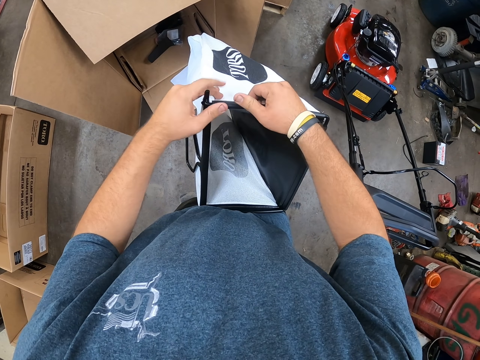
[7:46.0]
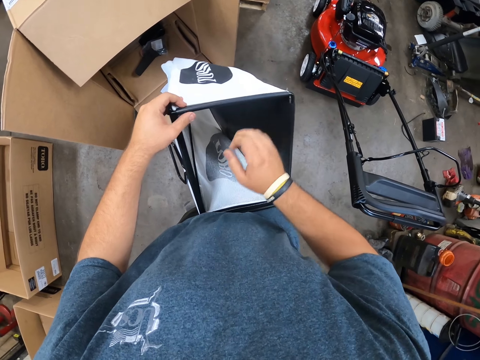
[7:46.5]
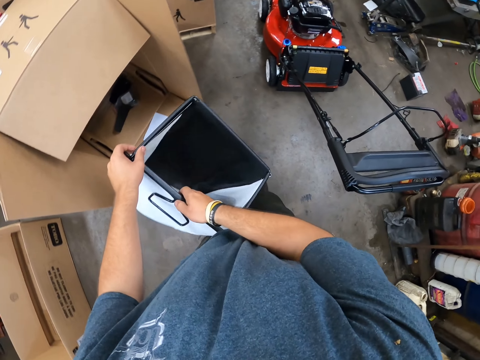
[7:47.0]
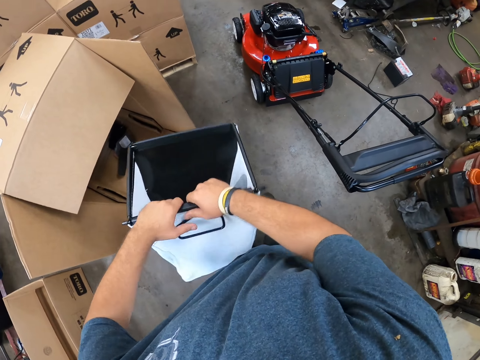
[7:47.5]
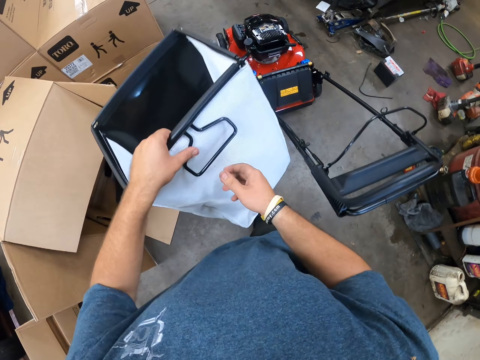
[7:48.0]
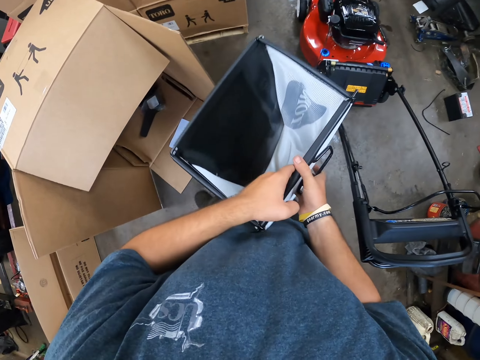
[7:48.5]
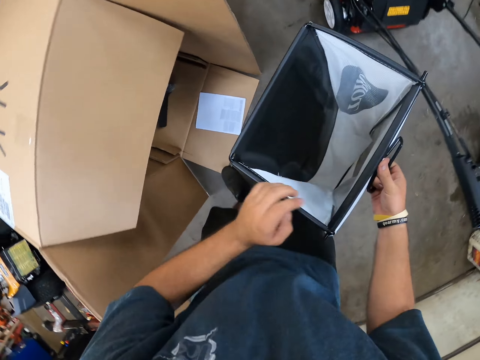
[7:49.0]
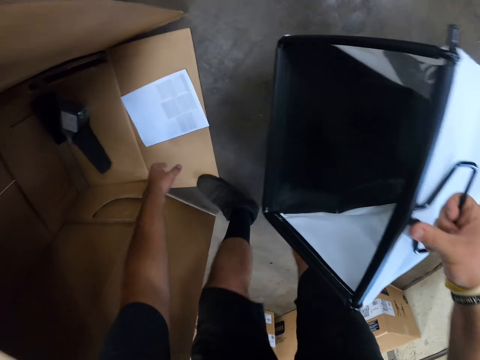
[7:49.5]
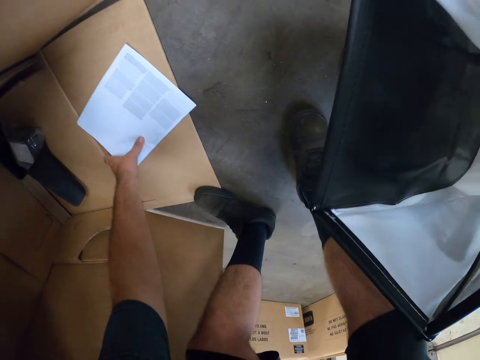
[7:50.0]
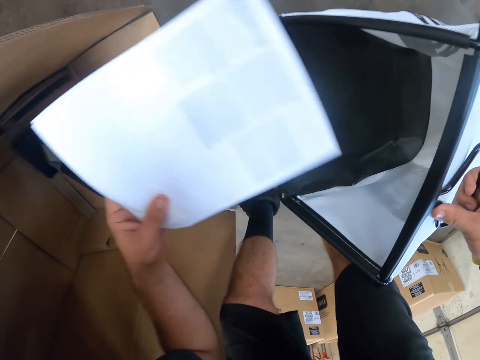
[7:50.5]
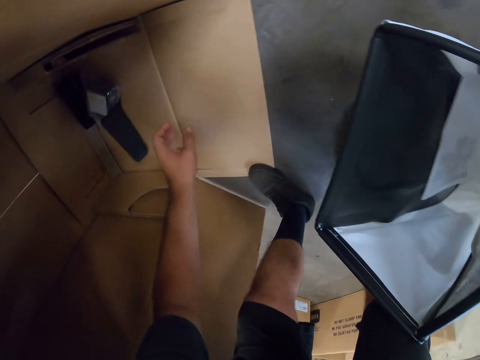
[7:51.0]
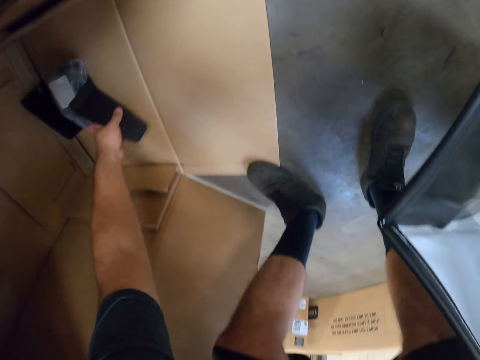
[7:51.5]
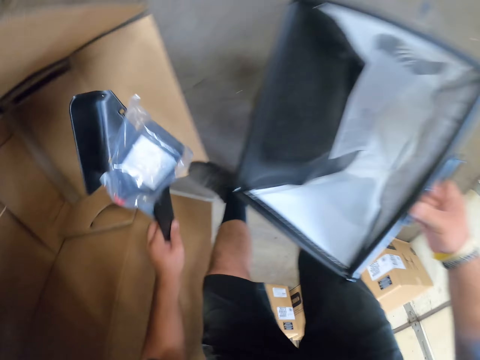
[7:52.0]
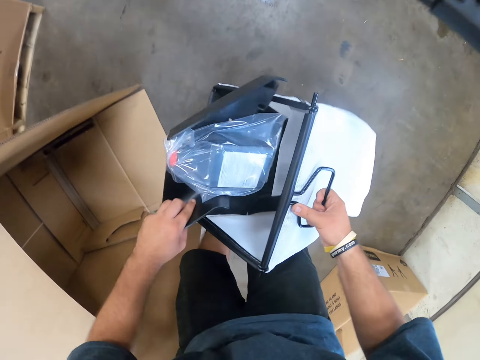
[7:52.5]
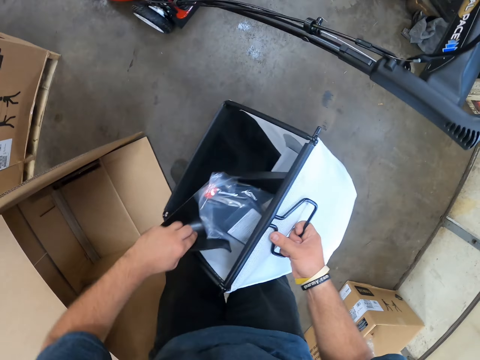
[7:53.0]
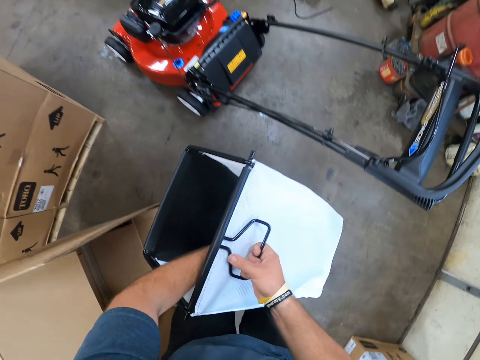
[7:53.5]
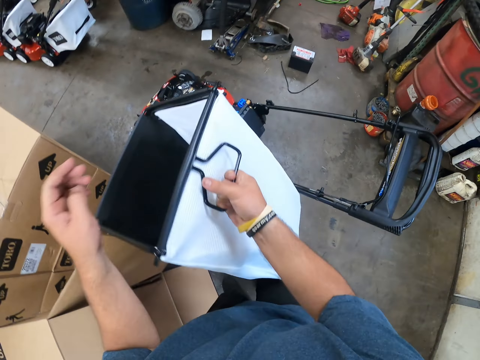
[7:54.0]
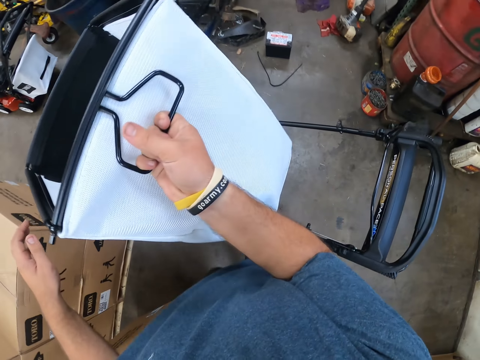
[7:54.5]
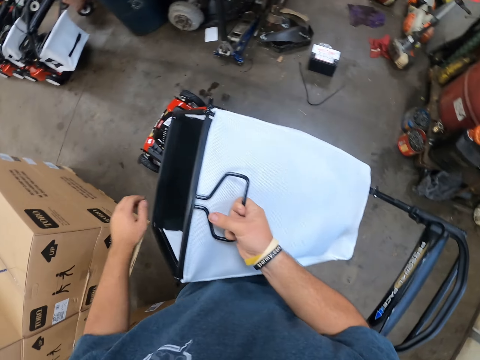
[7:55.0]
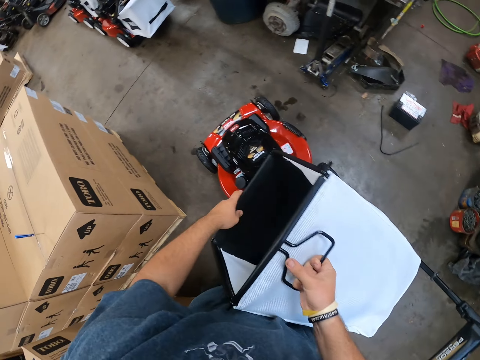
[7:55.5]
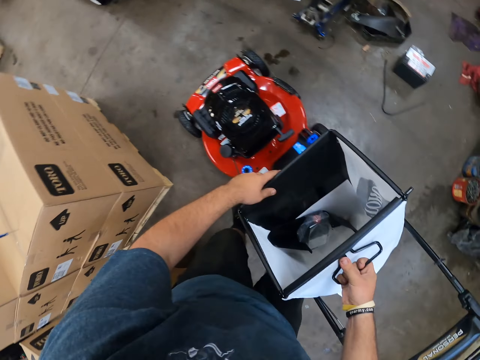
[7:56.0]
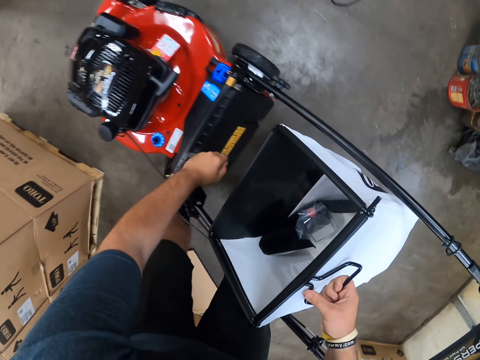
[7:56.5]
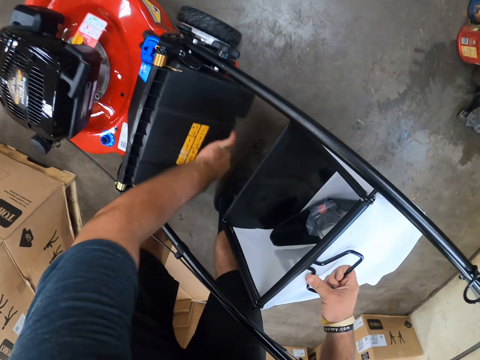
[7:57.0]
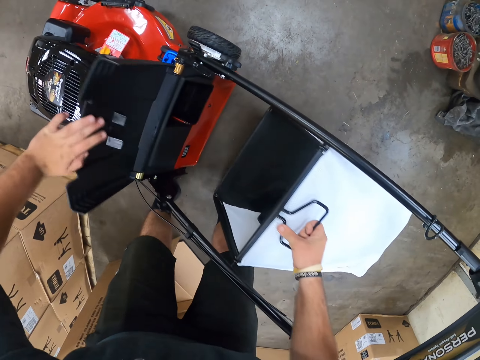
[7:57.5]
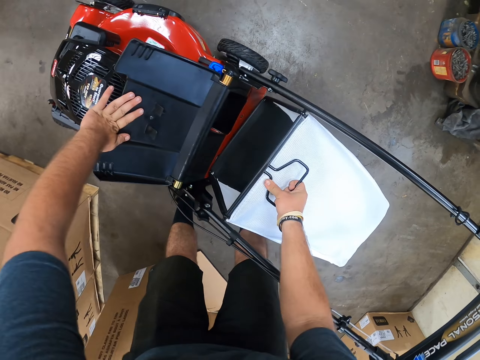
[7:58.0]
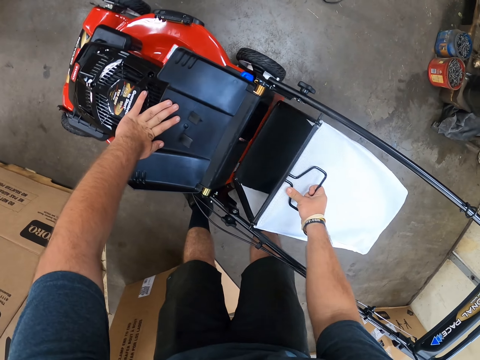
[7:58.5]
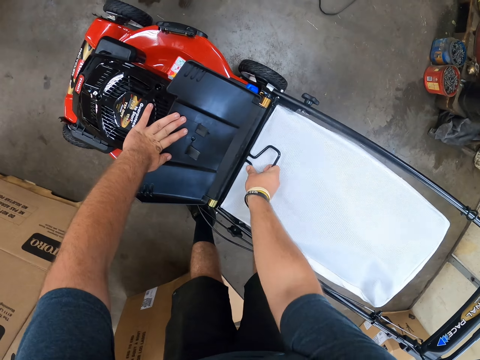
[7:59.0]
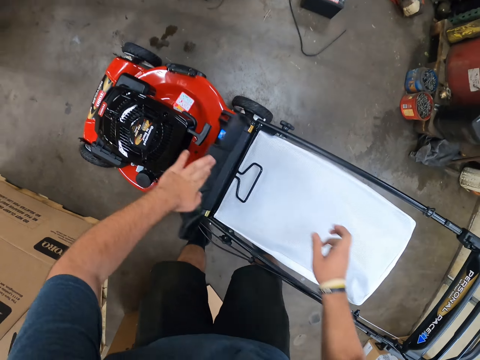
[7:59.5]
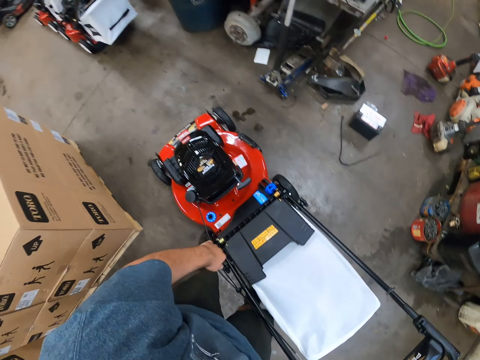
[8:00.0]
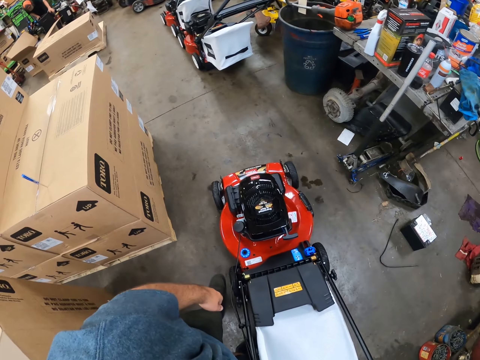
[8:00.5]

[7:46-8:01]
The camera wearer holds the lawn mower basket. They pick the manual paper on a box. They put the manual paper inside the lawn mower basket. They pick an object in the box. They put the object inside the lawn mower basket. They open the lawn mower locker. They fix the lawn mower basket on the lawn mower.

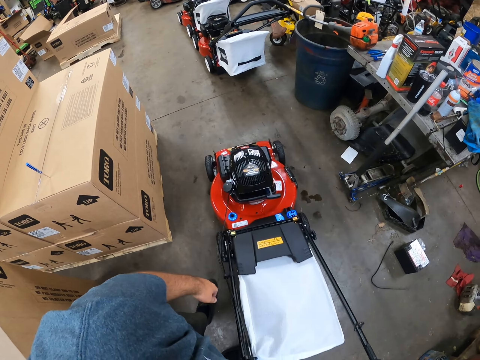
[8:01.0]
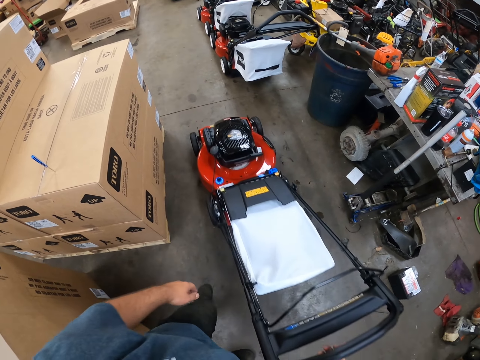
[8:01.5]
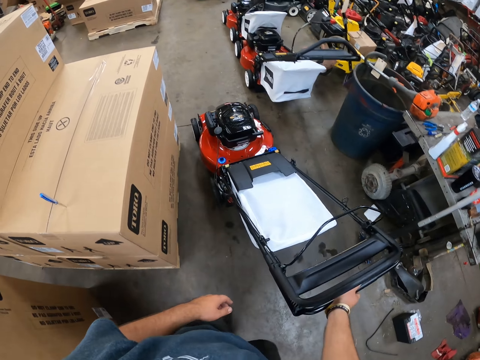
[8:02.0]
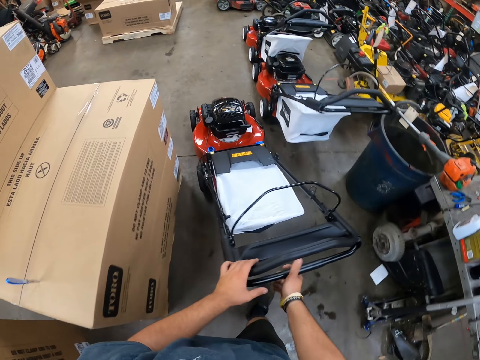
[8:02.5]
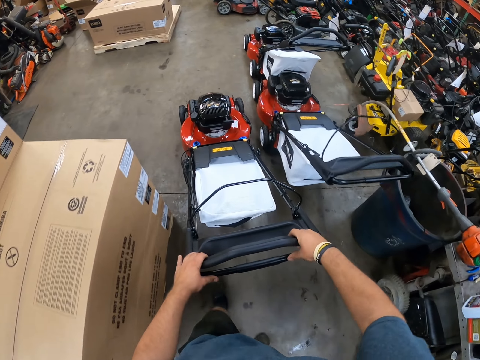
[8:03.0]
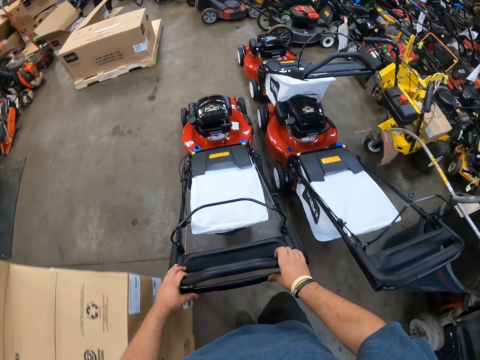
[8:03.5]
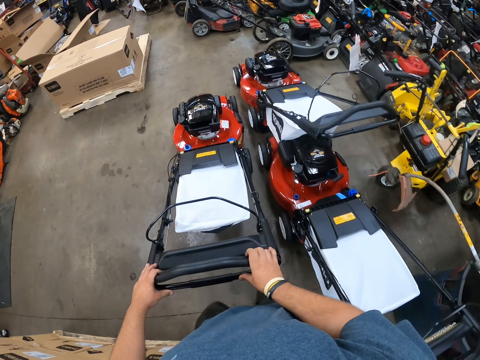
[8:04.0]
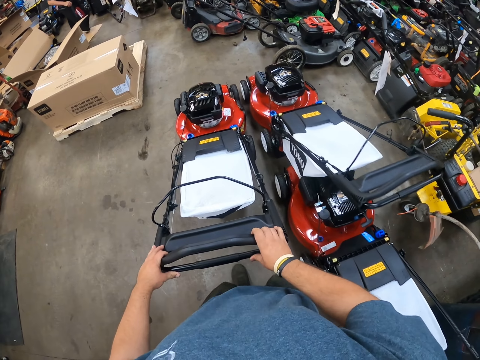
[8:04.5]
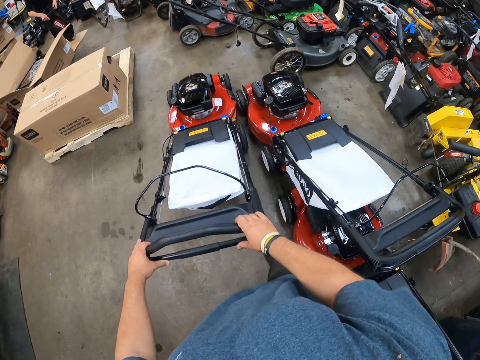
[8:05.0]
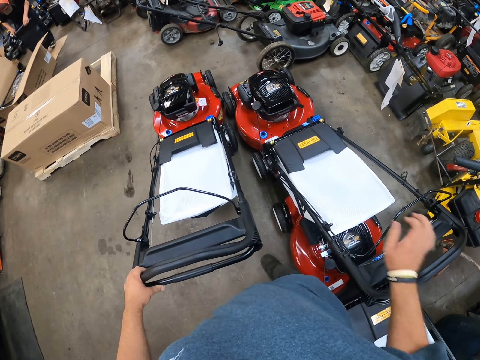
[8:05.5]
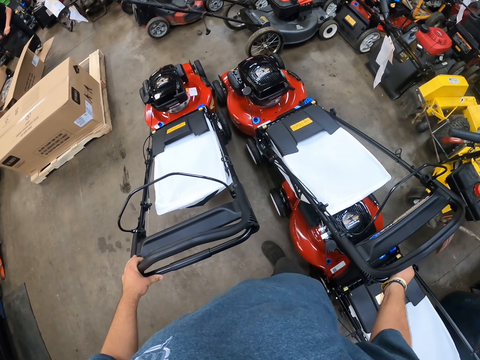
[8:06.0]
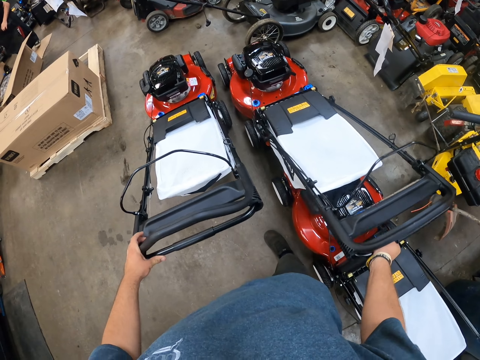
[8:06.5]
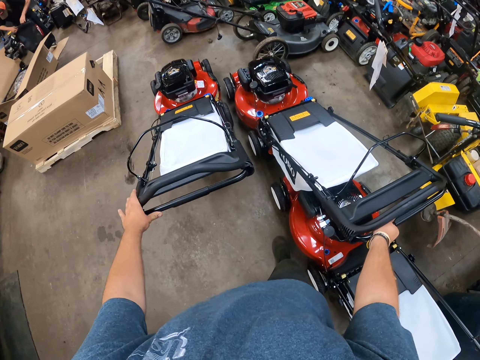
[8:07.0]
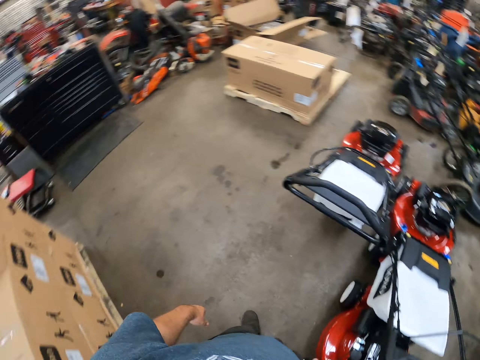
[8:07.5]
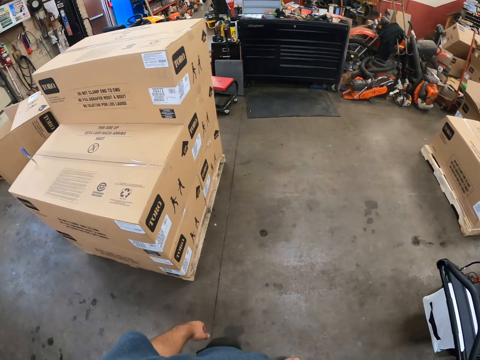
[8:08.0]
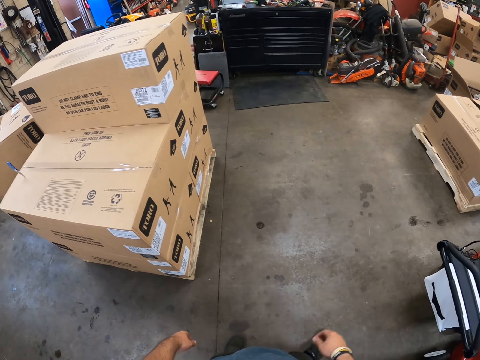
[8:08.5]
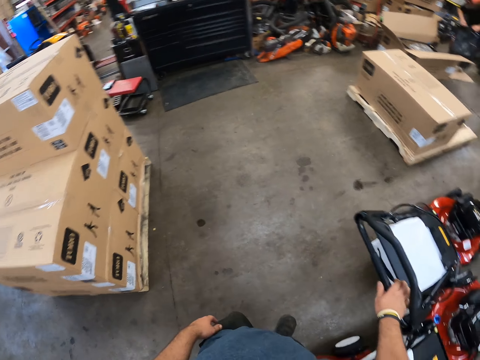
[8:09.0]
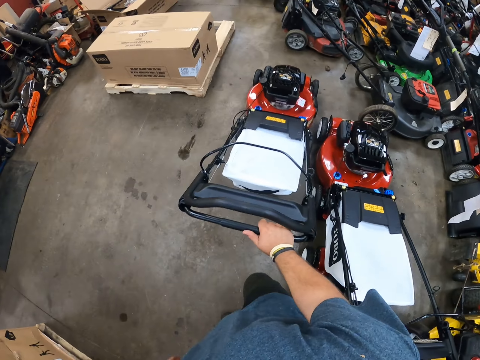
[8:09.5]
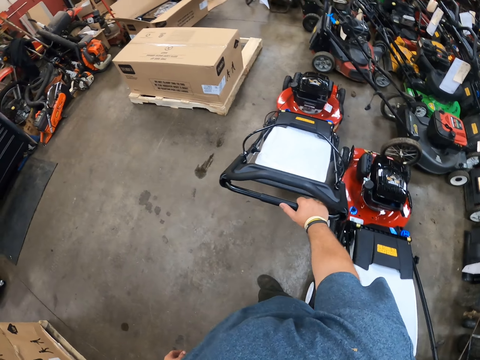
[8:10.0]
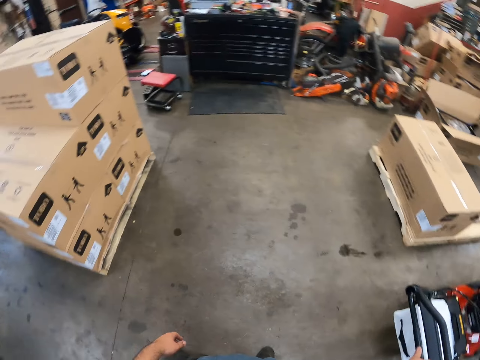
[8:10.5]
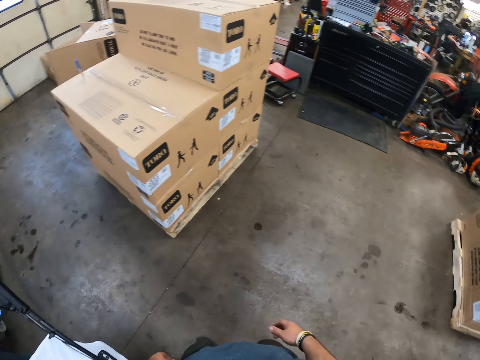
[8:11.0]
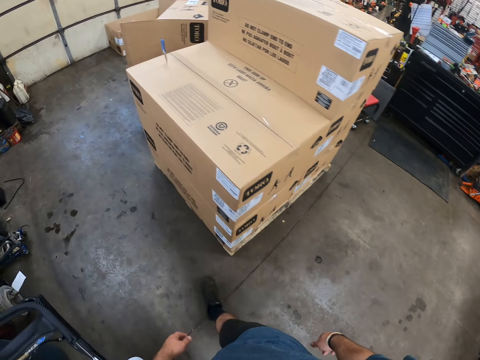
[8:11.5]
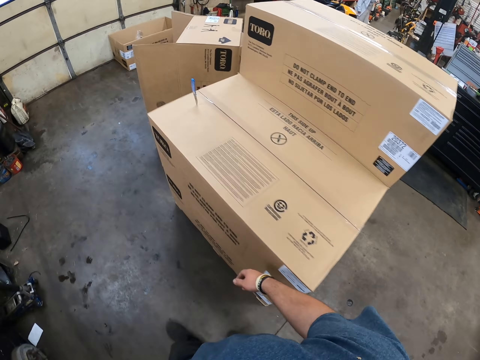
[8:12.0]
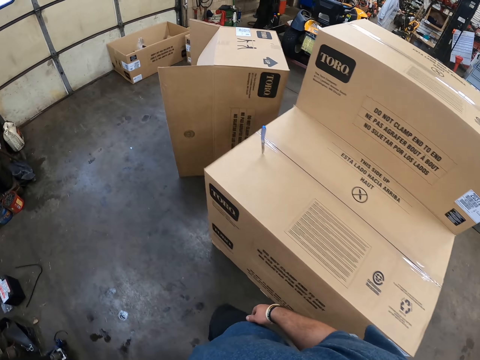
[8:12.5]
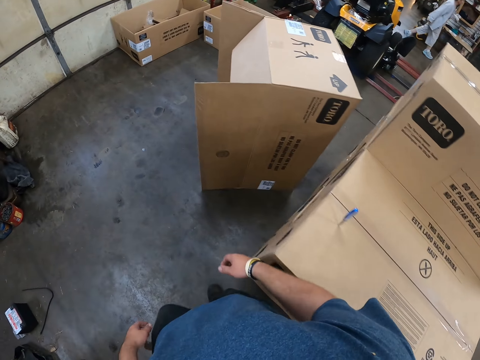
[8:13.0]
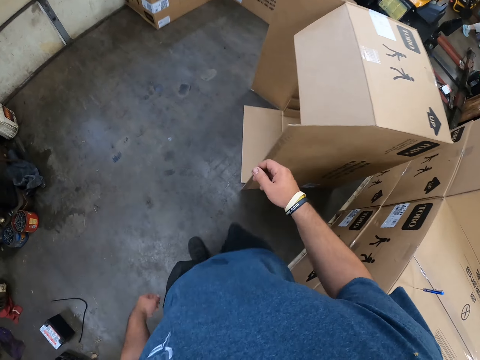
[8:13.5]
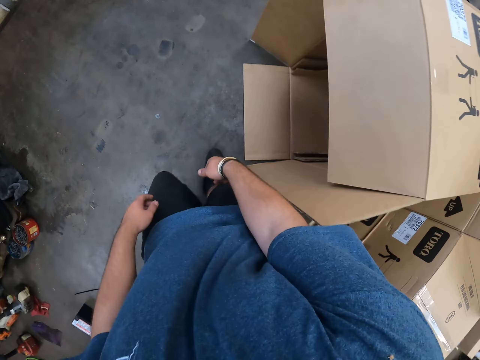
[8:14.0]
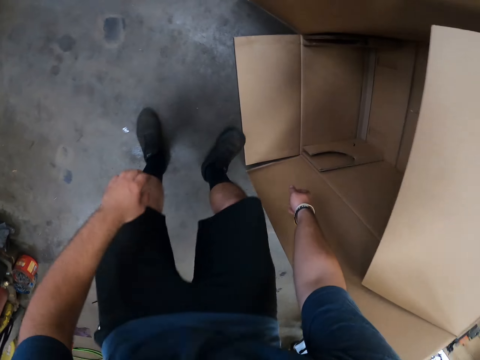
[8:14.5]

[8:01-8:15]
The camera wearer walks around and pushes the lawn mower. They park the lawn mower against the other lawn mowers. They hold the lawn mower handle. They walk around. They hold the lawn mower. They push the lawn mower forward. They walk around.
